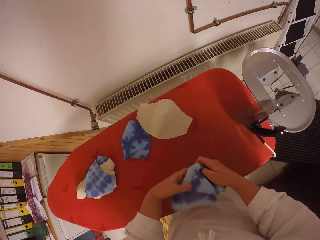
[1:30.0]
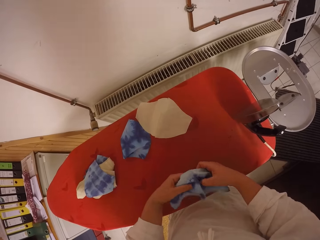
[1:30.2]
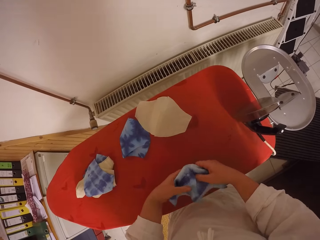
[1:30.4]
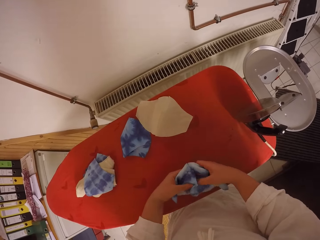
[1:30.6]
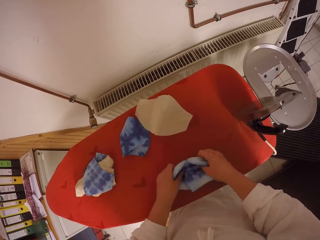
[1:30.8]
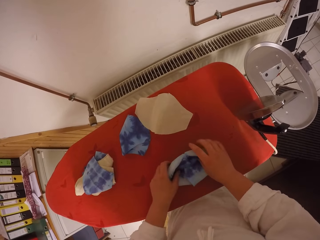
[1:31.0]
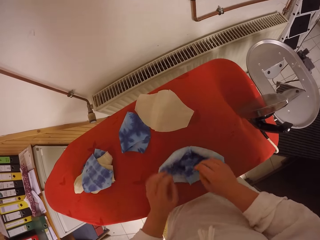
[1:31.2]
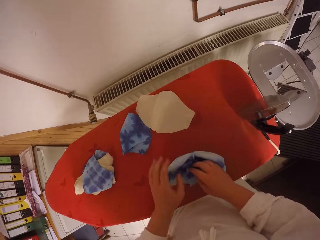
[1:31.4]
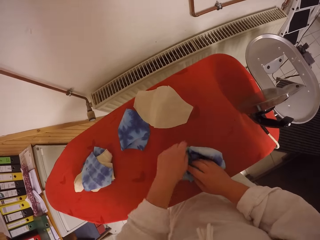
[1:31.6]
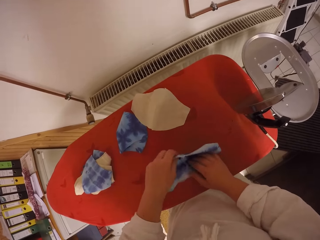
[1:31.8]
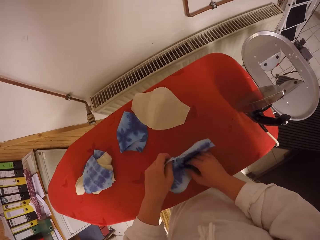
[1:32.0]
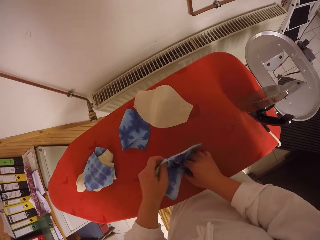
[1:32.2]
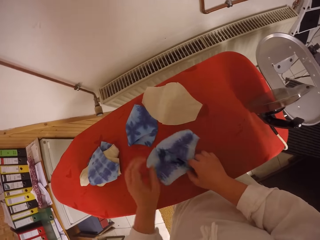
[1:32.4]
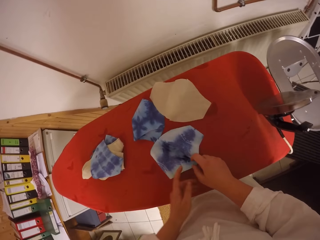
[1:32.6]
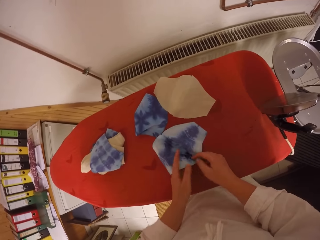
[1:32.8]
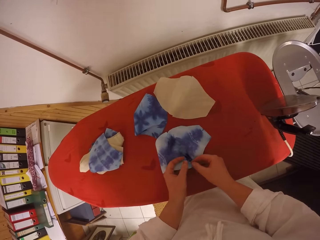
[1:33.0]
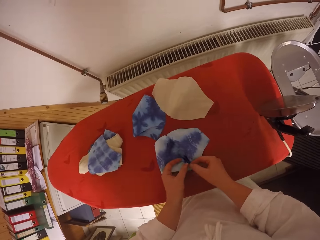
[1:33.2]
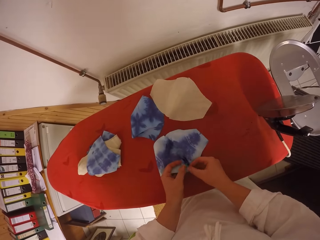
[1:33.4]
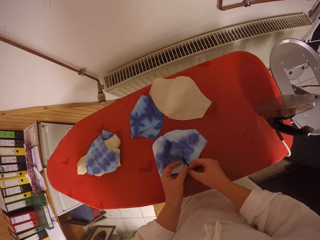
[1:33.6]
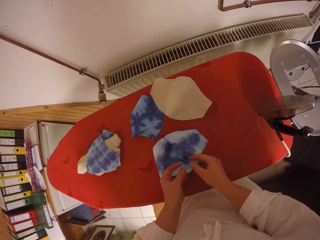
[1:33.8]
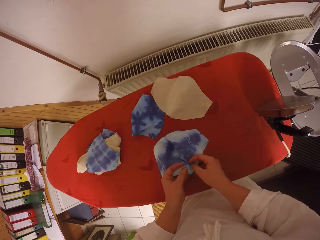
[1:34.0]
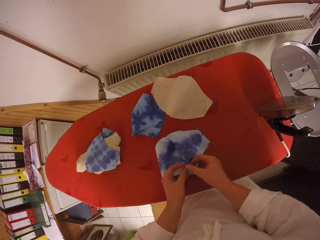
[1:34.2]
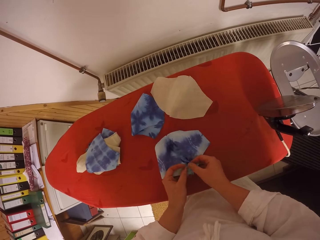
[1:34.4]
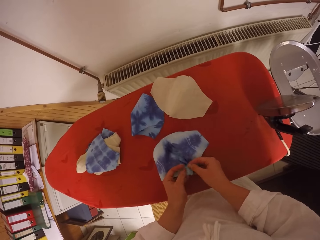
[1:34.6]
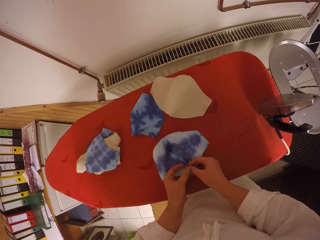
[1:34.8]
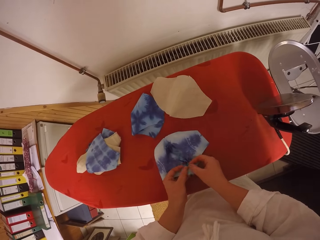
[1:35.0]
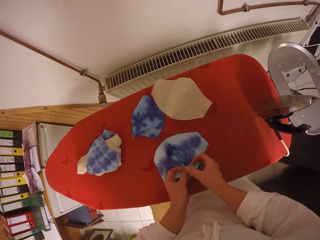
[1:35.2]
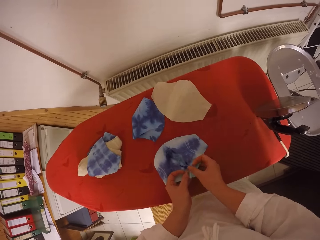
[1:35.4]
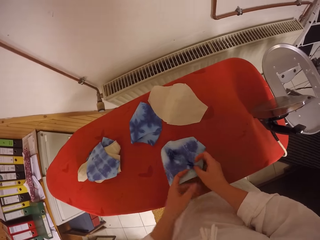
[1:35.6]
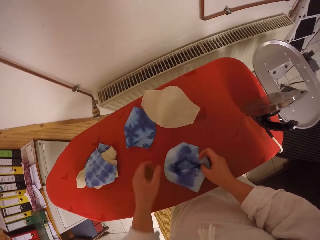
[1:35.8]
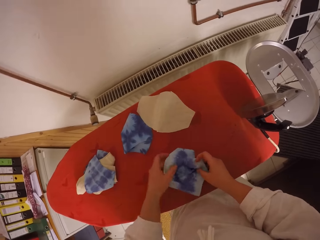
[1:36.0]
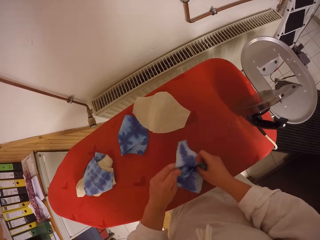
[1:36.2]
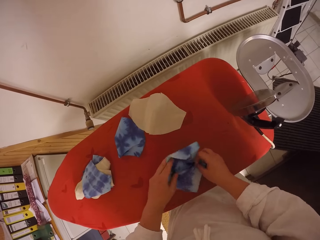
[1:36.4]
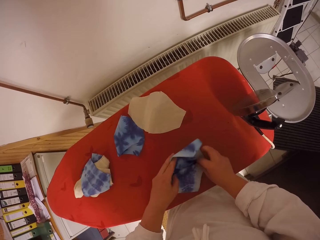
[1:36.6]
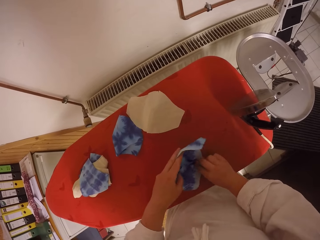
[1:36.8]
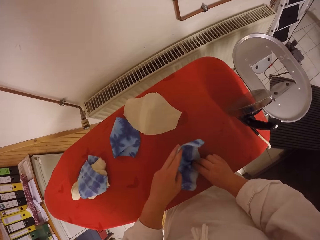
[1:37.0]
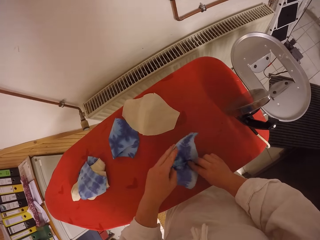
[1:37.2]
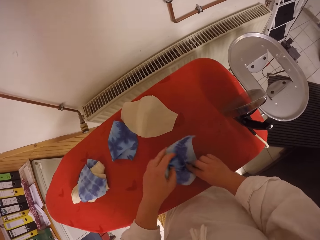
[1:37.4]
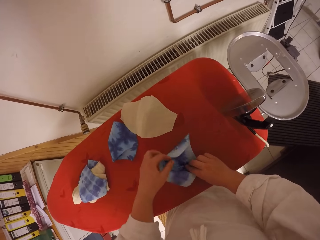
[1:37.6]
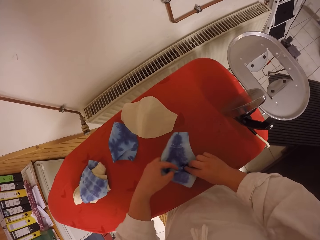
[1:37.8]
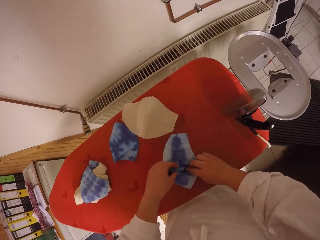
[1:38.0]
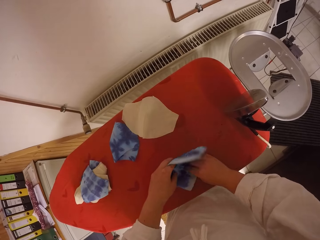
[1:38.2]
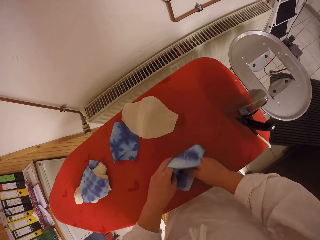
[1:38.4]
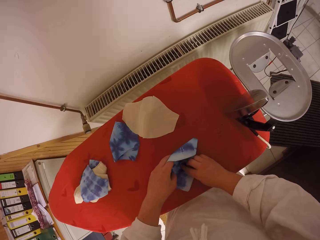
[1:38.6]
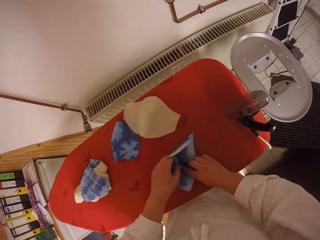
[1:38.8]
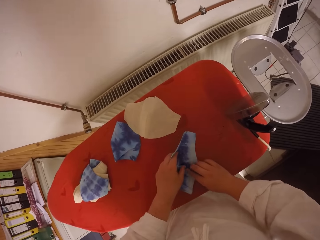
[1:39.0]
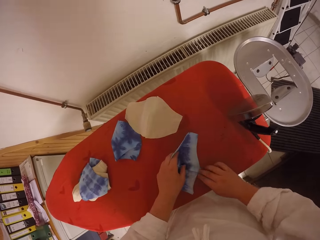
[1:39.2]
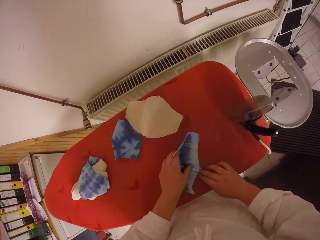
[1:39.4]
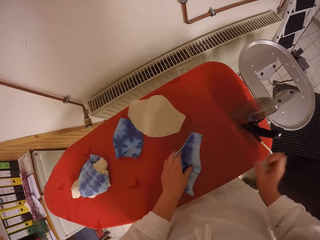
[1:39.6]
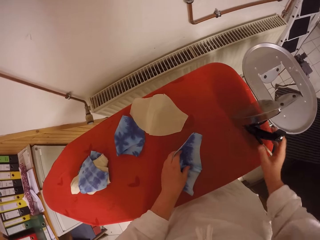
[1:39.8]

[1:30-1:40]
The camera wearer straightens the fabric with both hands.

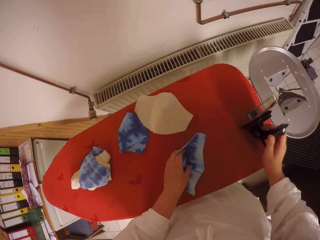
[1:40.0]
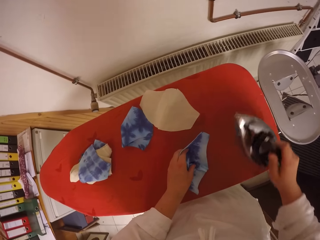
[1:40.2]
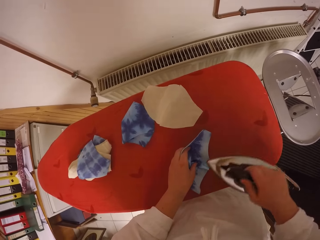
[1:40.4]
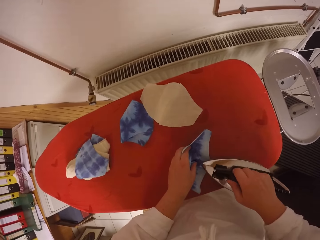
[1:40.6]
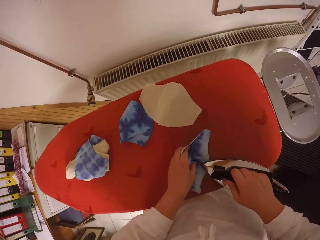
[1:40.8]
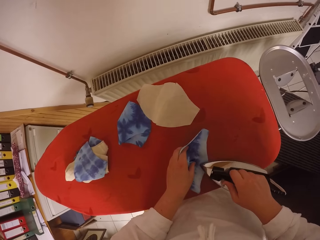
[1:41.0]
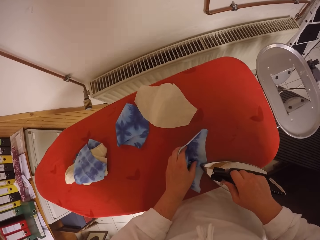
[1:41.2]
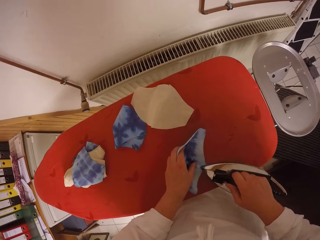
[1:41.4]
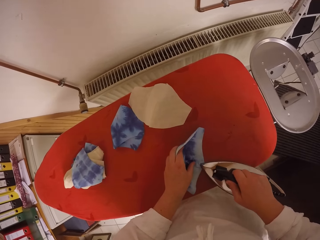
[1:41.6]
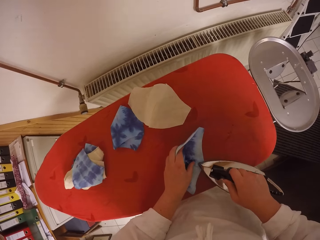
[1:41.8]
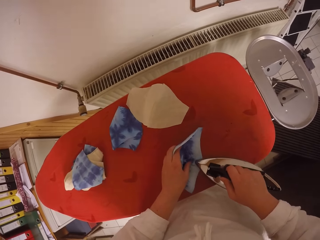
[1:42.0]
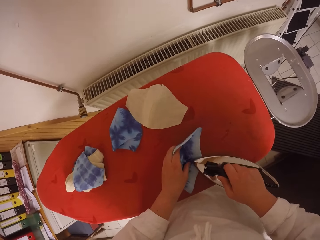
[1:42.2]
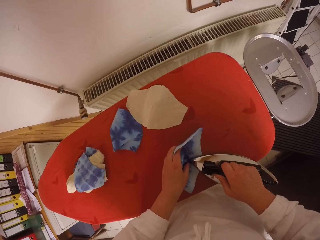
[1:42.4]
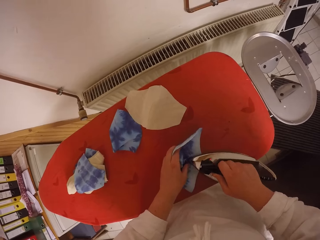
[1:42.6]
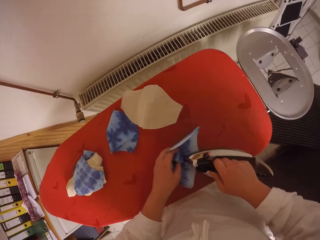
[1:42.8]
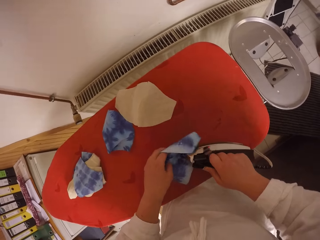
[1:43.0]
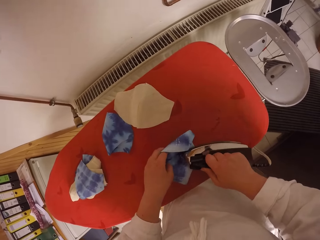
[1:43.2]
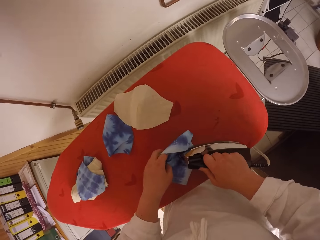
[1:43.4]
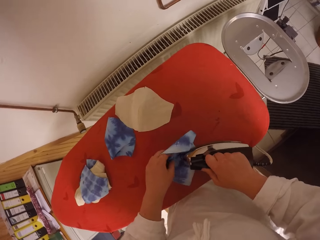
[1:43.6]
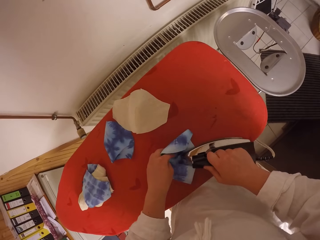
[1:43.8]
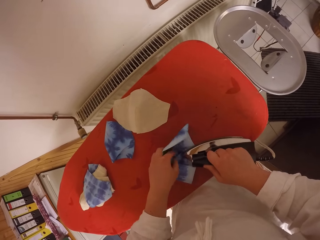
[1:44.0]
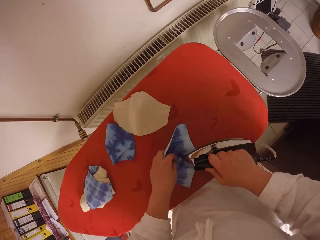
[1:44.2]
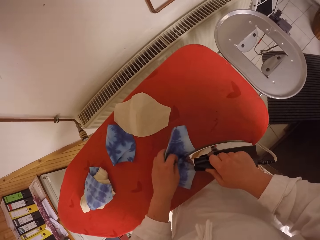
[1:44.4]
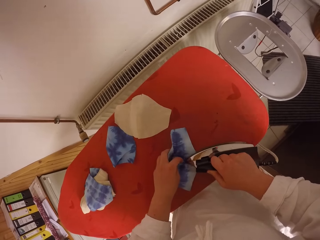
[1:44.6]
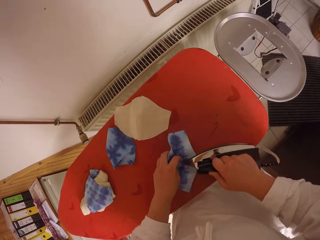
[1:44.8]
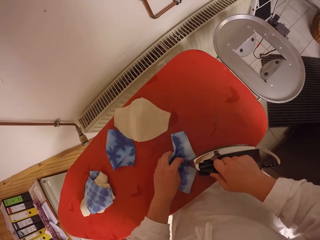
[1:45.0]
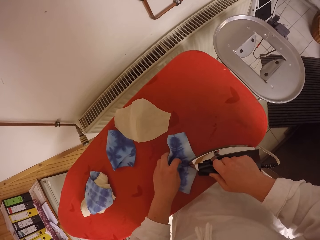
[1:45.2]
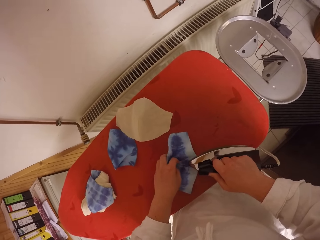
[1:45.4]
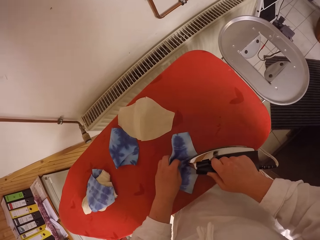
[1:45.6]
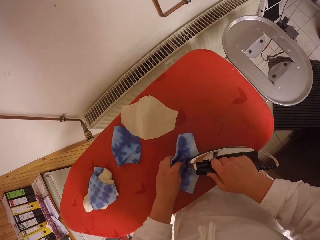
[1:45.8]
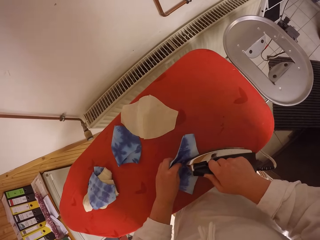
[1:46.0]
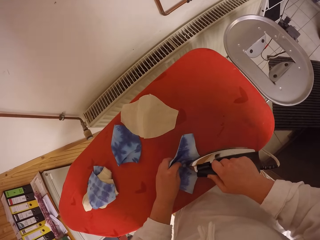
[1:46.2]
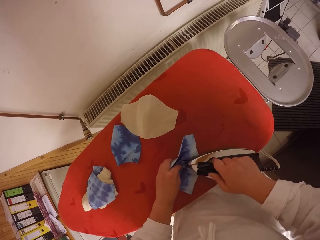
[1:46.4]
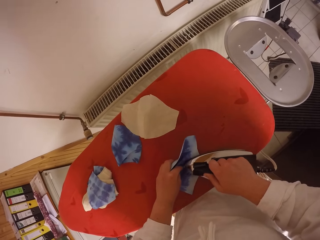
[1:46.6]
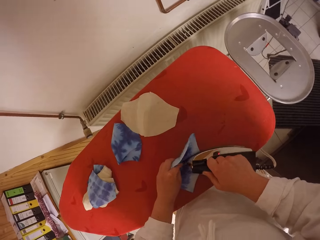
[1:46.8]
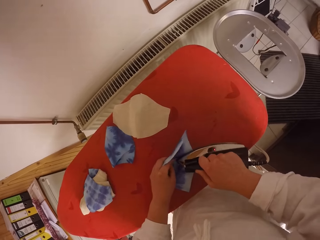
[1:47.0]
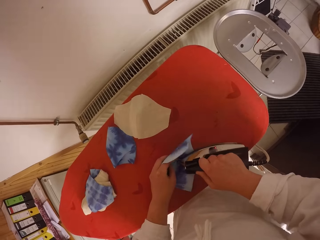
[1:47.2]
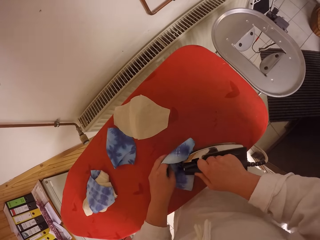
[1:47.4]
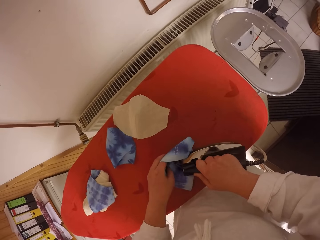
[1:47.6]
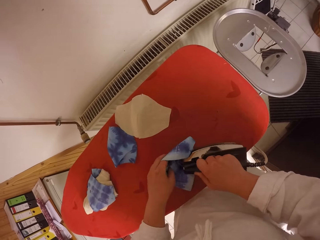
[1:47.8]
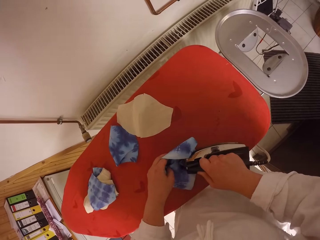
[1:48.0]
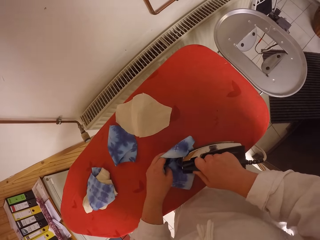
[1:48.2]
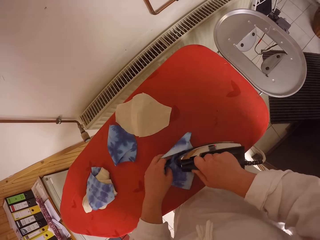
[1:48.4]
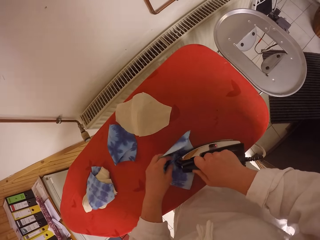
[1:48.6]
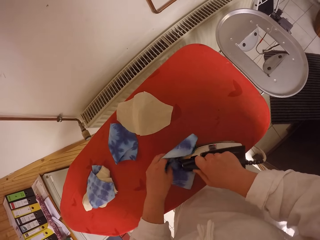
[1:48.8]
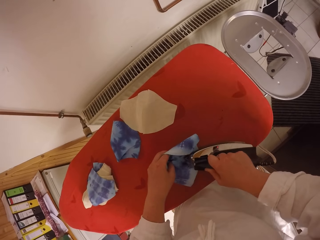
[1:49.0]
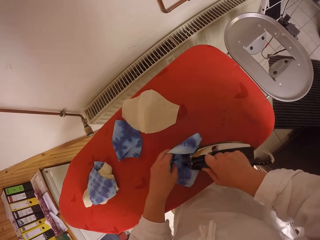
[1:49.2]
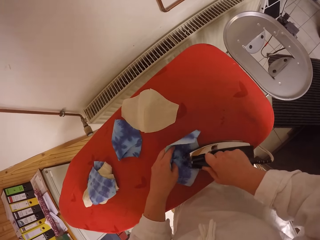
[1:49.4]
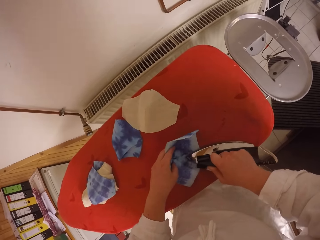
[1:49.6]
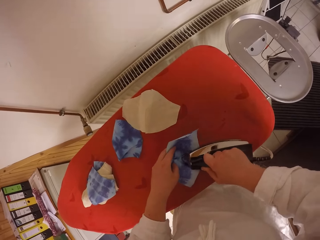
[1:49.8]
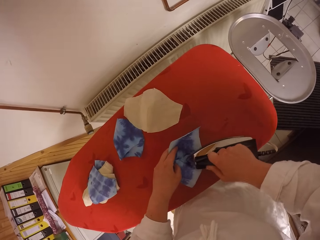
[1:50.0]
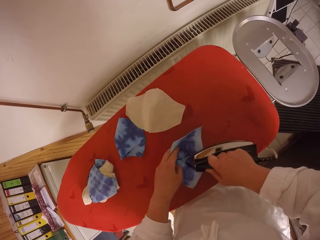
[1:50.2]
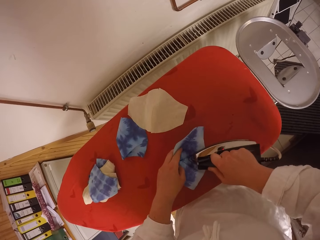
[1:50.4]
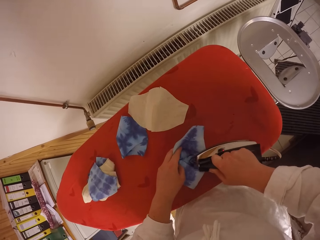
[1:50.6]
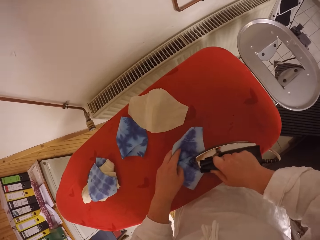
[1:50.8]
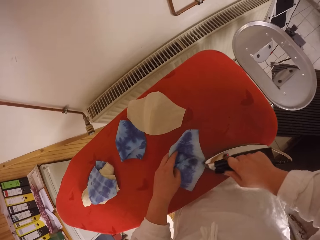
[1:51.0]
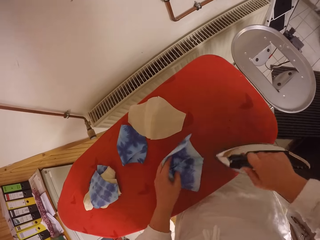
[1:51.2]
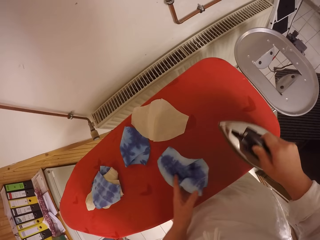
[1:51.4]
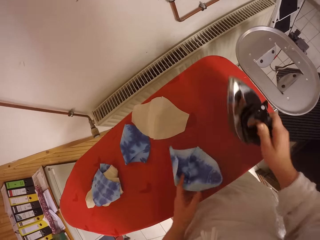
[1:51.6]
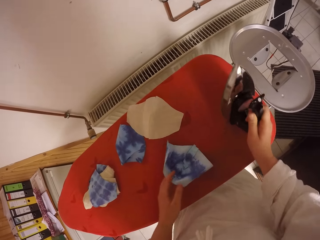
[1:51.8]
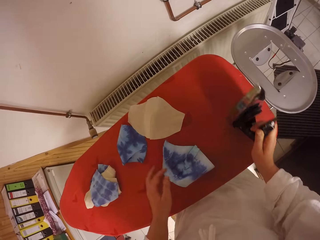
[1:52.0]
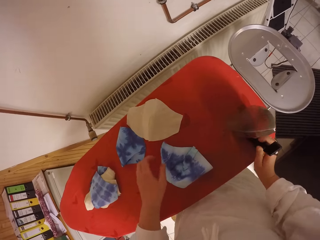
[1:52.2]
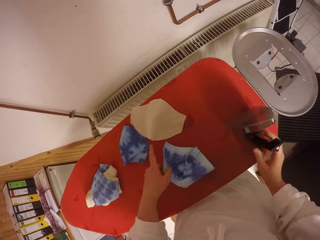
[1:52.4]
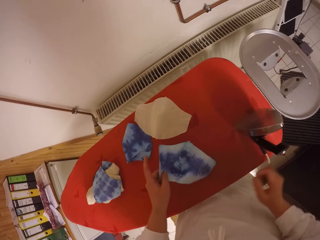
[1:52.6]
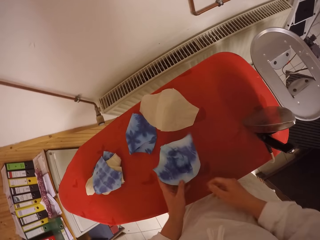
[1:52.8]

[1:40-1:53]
The camera wearer picks up the electric iron from the ironing table with her right hand. She irons the fabric with the electric iron on her right hand. She adjusts the fabric with her left hand. She turns the fabric. She drops the electric iron from the ironing table with her right hand.
